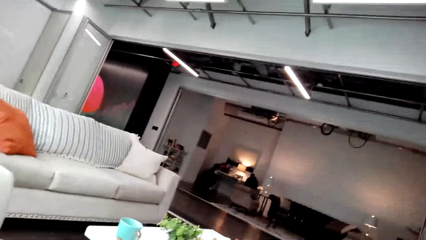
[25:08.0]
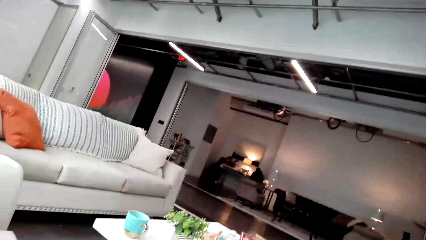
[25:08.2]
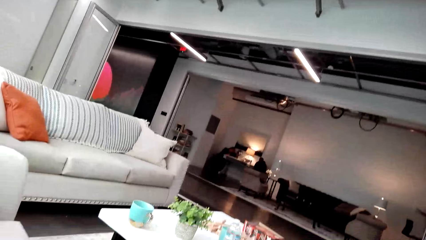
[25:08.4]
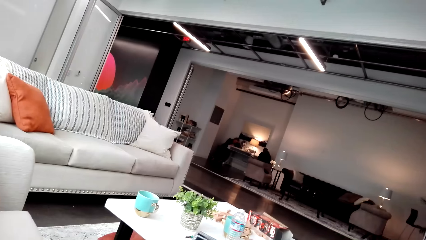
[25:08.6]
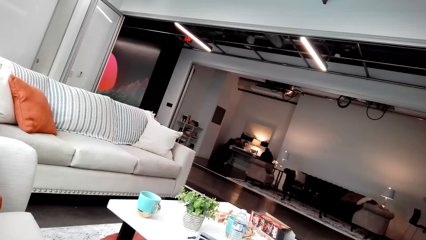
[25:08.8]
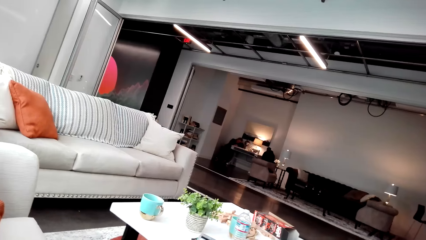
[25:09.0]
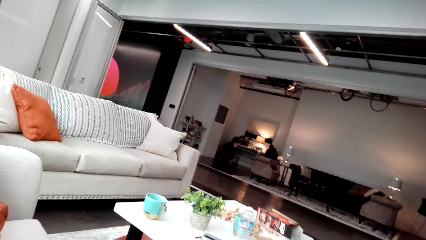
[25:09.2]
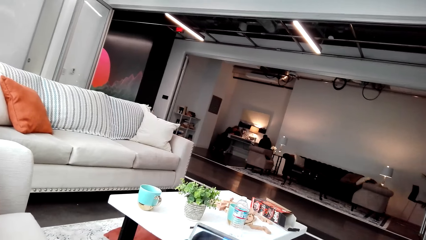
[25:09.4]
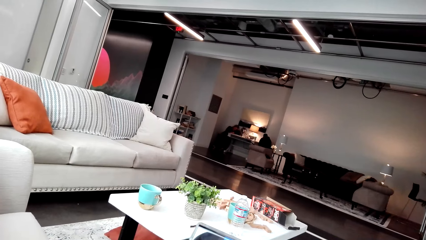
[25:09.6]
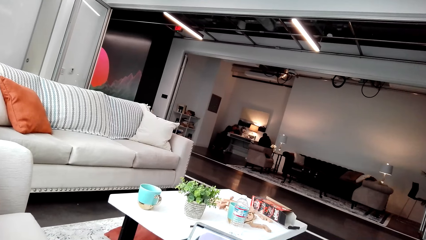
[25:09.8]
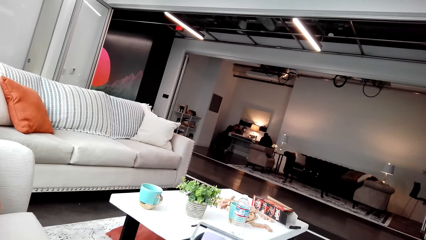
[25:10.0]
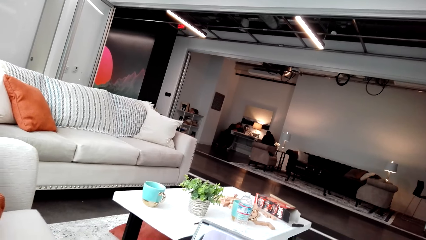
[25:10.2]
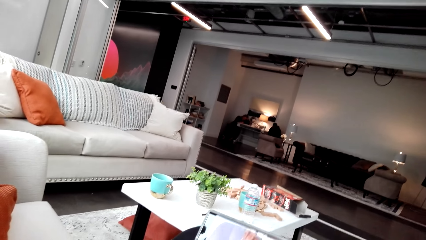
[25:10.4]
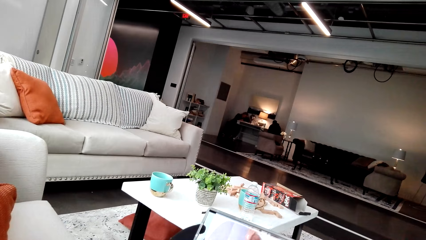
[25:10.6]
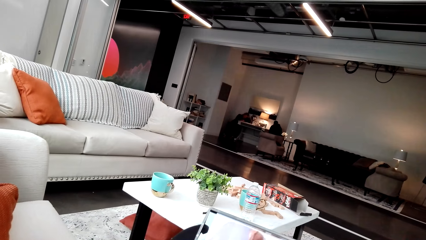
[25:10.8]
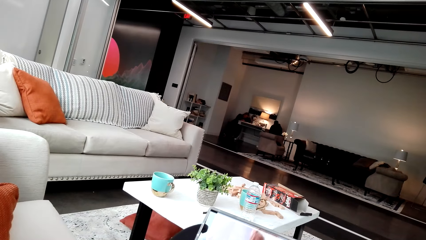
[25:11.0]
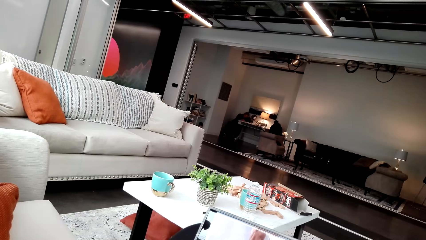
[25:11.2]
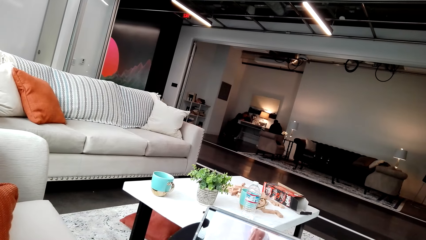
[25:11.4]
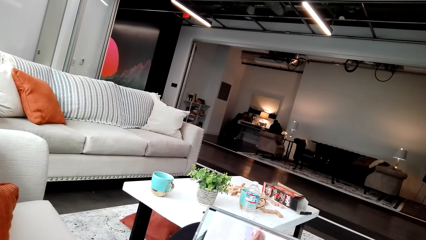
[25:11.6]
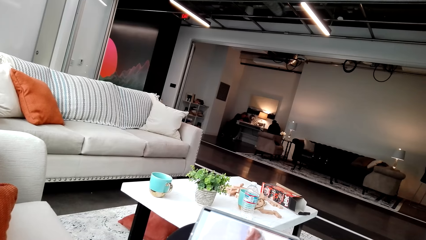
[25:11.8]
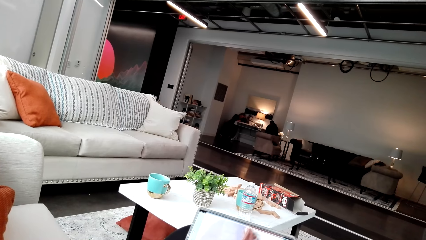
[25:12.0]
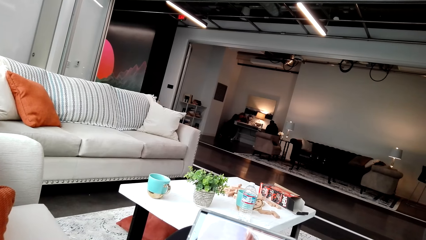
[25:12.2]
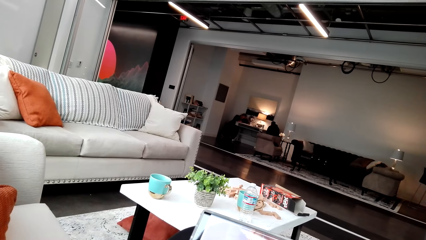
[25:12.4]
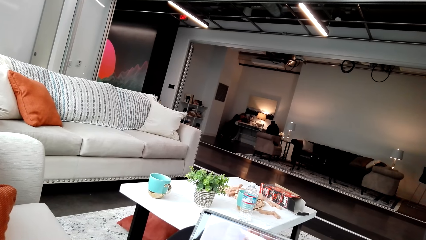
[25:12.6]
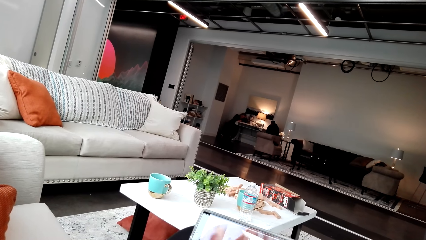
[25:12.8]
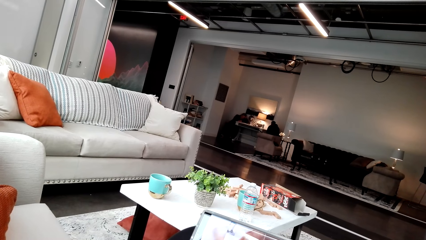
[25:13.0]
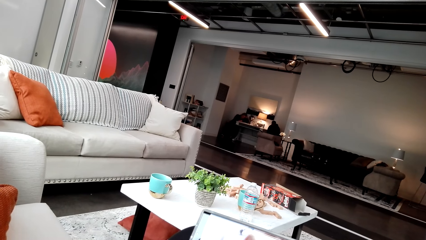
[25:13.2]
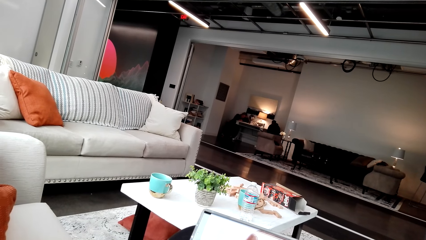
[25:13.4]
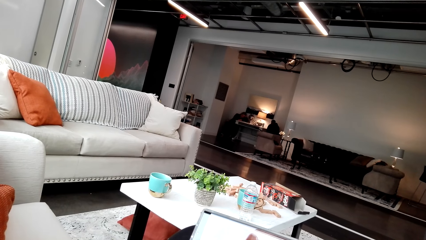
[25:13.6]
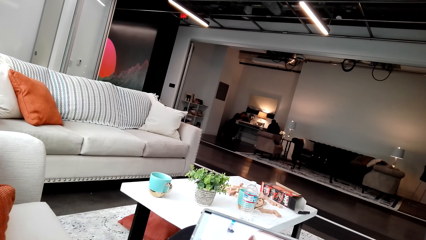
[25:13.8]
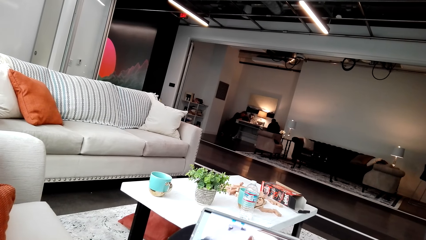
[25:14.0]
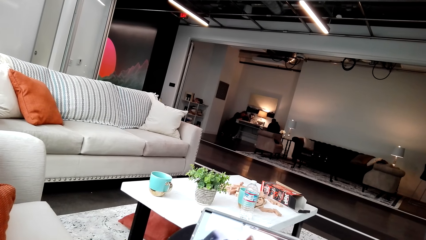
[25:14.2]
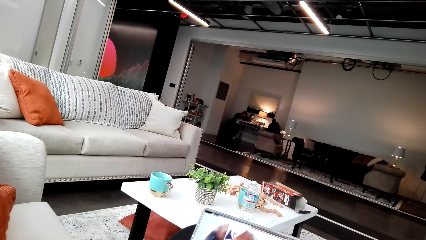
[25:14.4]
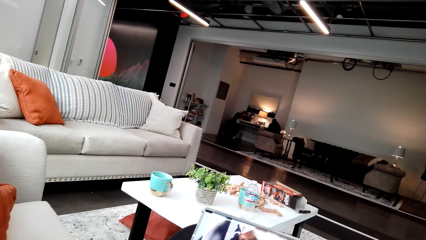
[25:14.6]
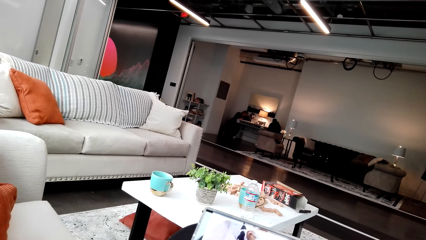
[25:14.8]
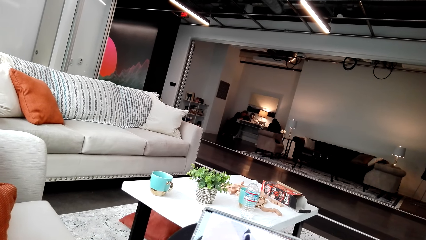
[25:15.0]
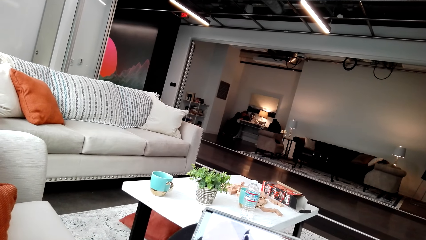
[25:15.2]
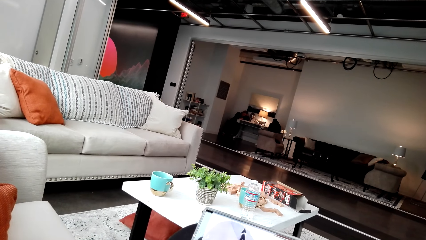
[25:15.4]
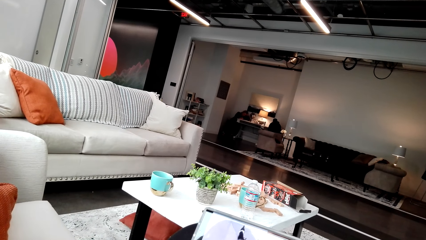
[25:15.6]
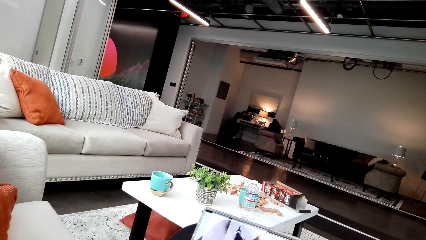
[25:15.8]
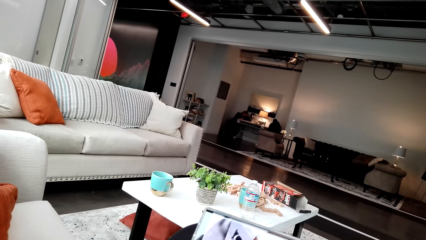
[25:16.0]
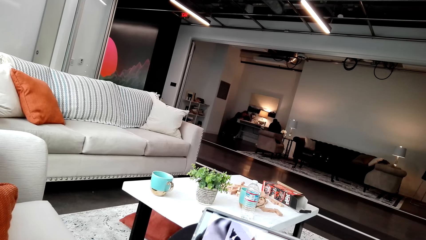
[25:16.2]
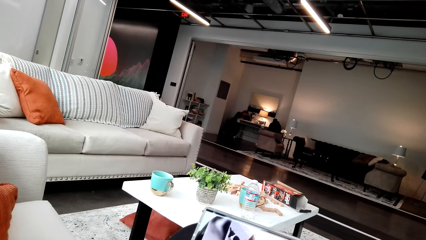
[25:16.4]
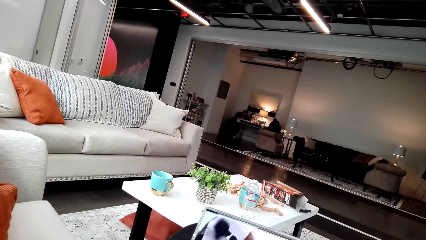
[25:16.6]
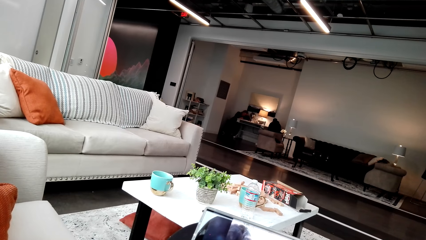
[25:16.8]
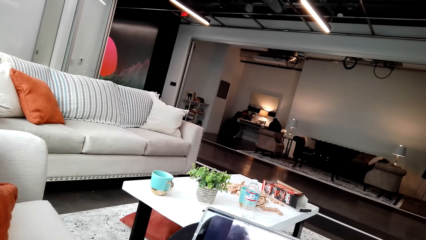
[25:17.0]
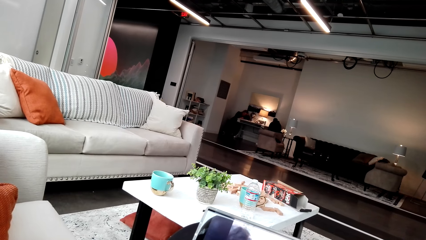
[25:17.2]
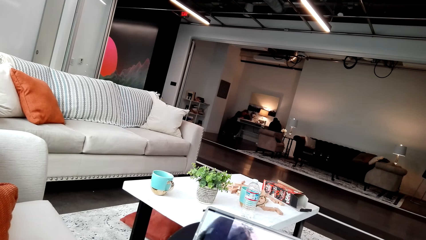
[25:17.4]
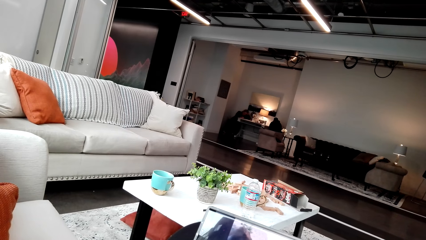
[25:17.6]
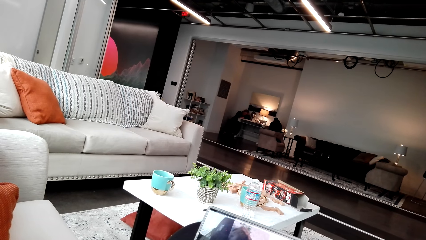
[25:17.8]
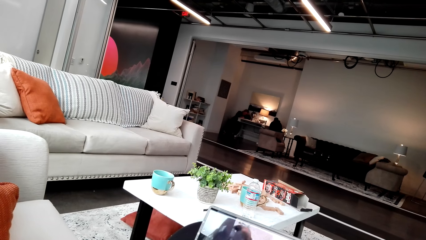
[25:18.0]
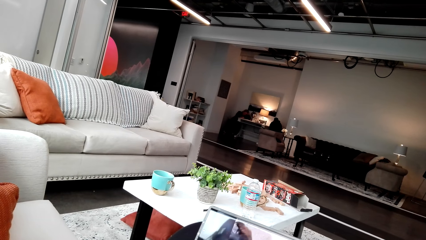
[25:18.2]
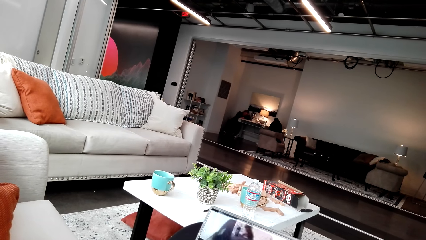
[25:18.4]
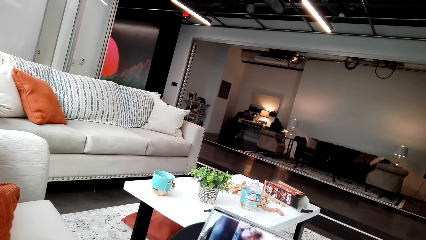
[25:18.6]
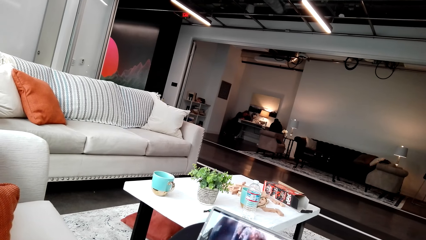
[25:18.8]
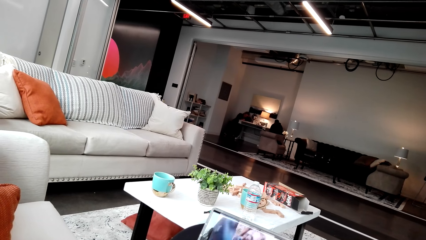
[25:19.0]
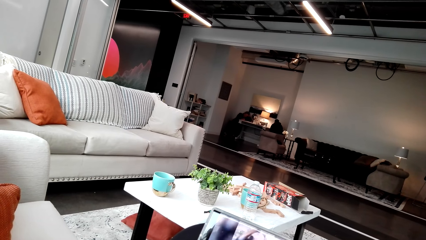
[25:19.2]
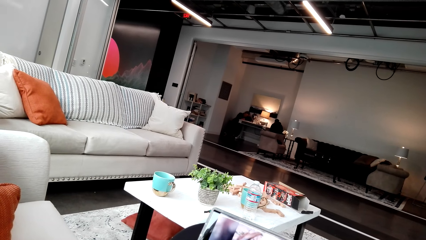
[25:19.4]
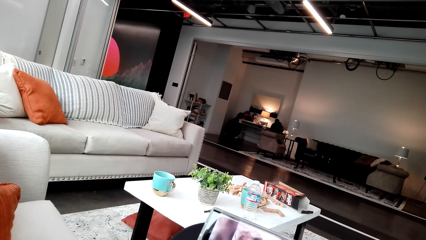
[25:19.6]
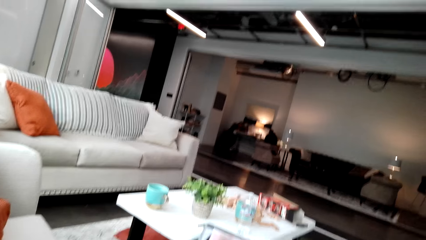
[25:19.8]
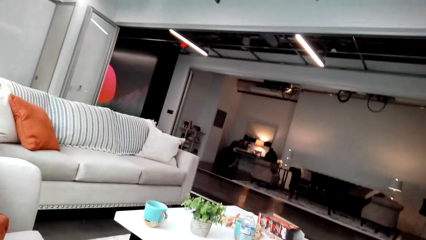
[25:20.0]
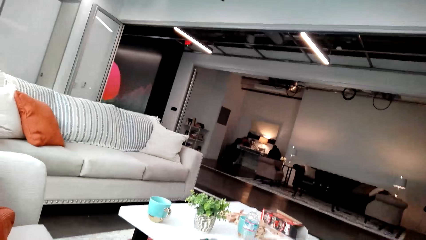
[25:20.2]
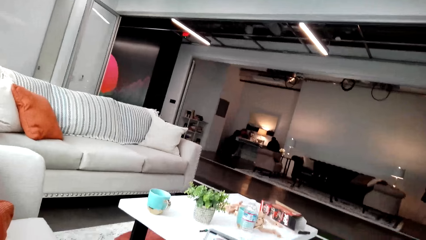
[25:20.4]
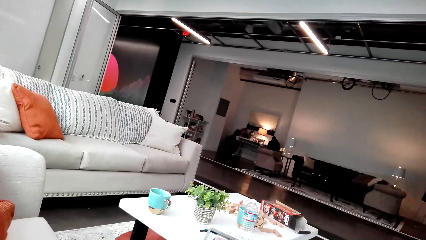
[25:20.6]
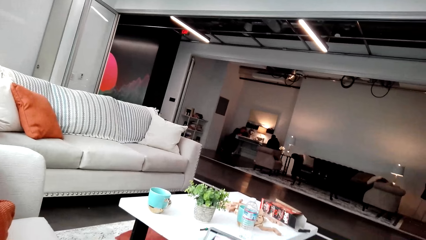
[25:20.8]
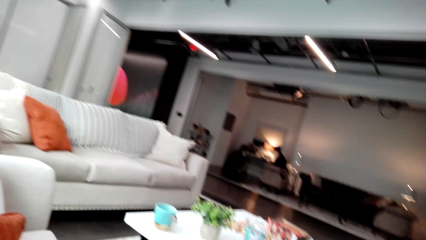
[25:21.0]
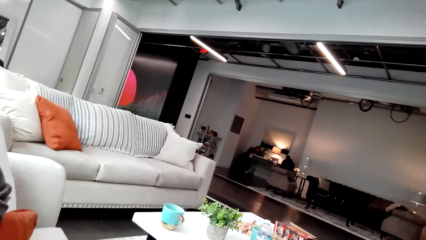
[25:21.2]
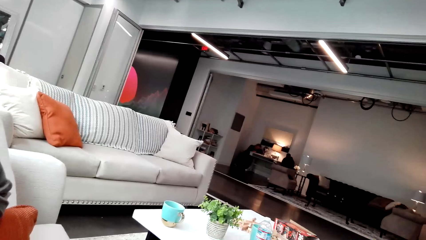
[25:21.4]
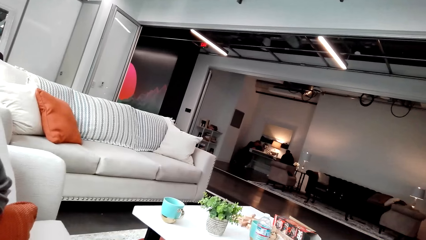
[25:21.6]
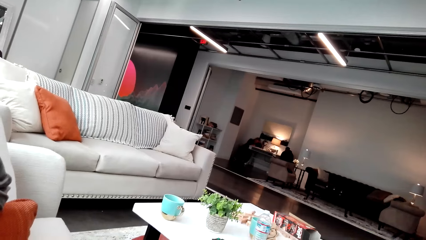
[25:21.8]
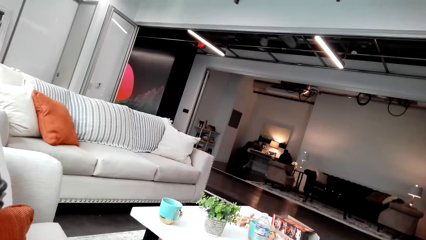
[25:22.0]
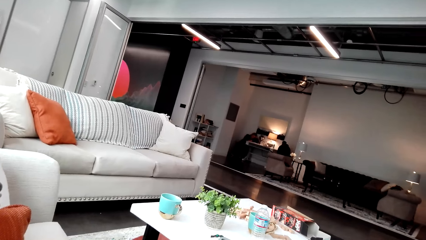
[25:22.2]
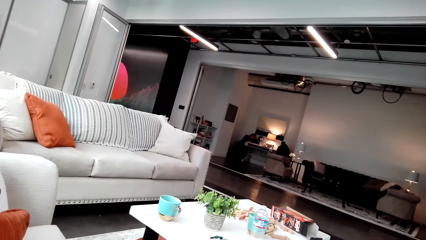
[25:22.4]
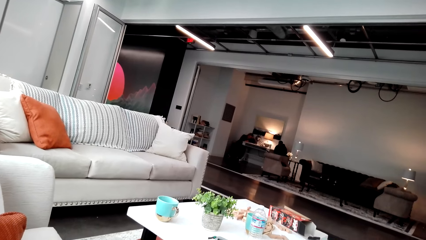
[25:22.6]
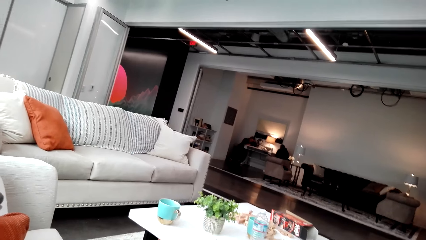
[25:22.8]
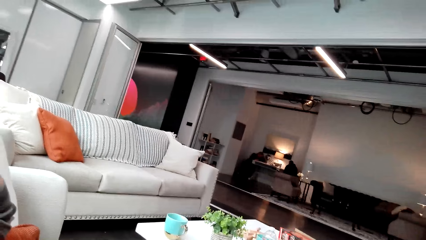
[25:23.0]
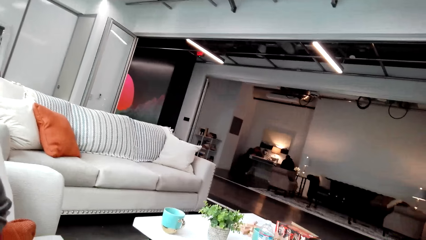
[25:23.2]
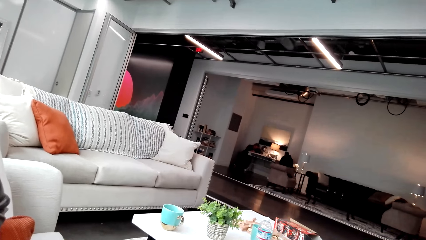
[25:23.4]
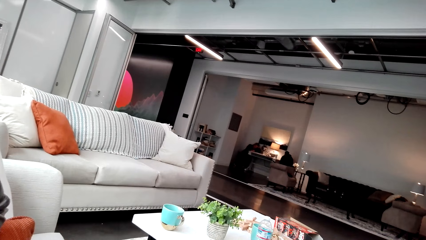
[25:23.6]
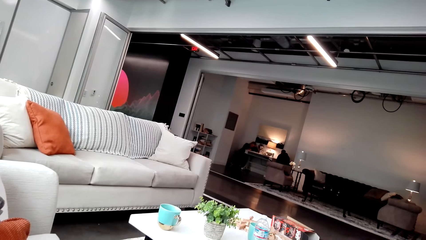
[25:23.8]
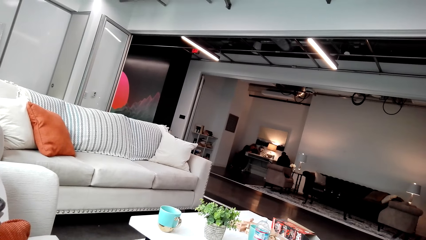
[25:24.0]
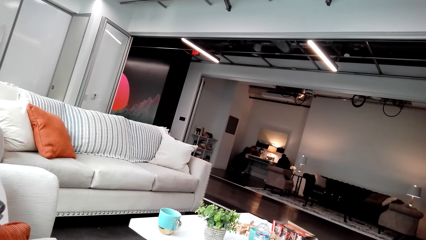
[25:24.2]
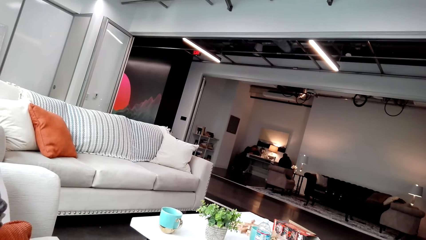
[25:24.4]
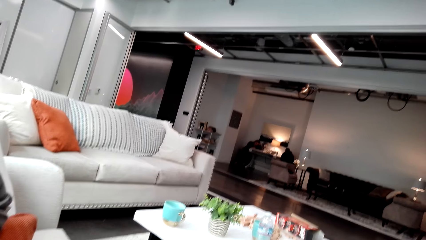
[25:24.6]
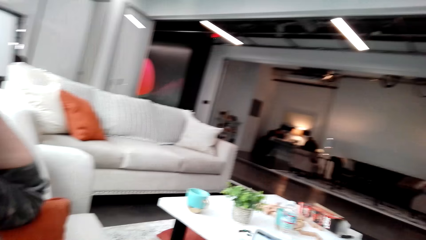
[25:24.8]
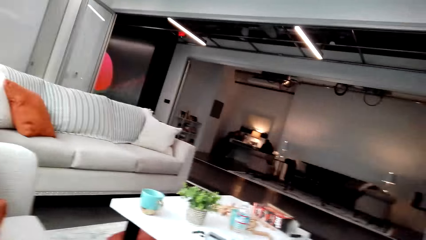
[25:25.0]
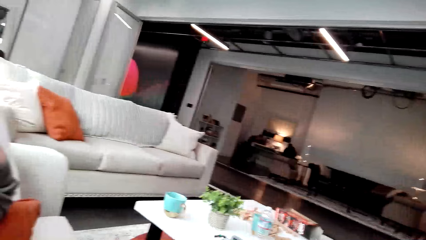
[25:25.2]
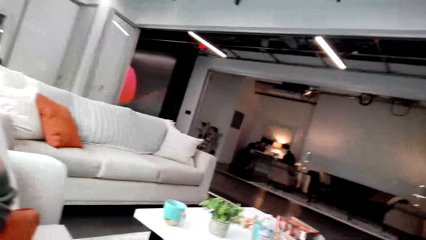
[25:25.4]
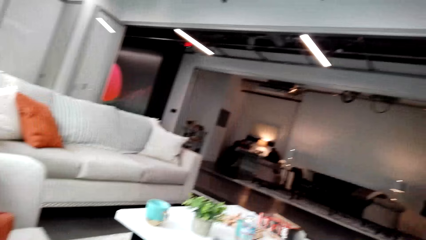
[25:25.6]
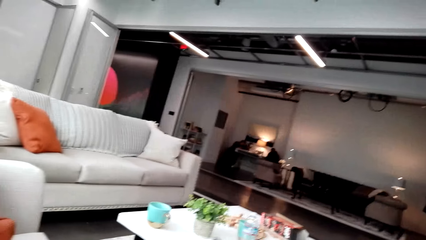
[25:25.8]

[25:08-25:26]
The camera wearer watches the video. They look around.
